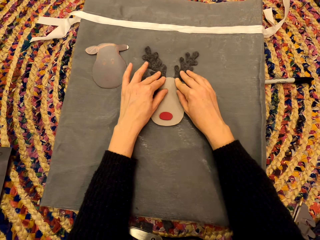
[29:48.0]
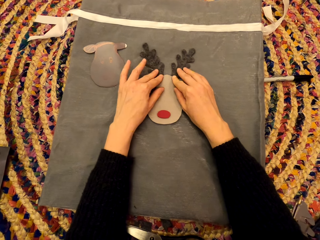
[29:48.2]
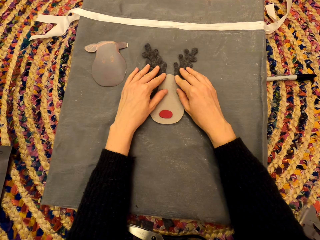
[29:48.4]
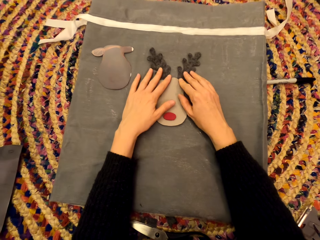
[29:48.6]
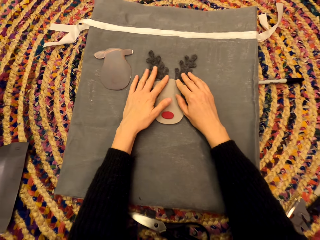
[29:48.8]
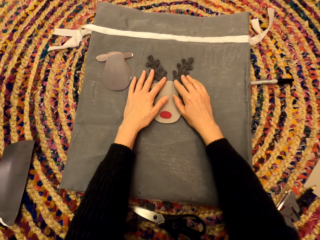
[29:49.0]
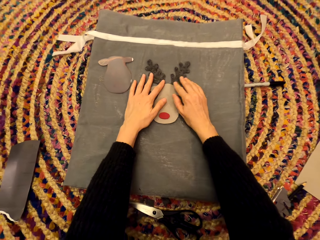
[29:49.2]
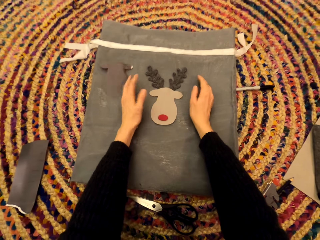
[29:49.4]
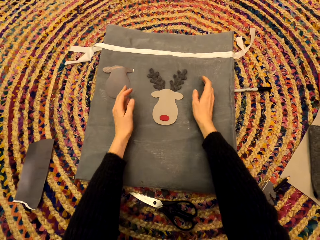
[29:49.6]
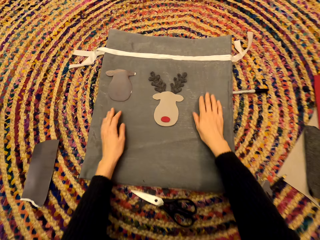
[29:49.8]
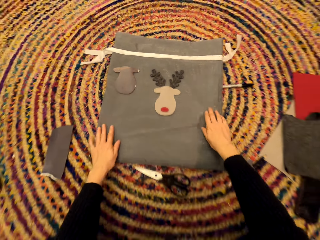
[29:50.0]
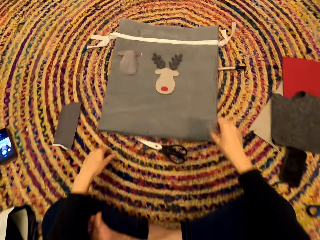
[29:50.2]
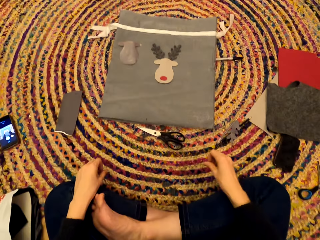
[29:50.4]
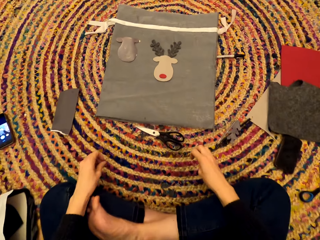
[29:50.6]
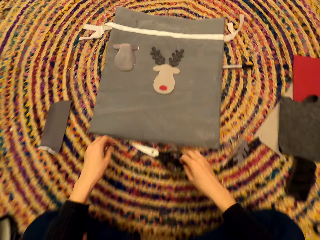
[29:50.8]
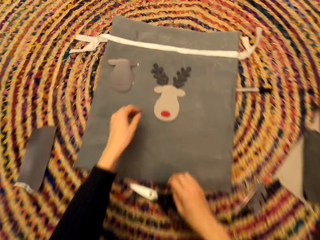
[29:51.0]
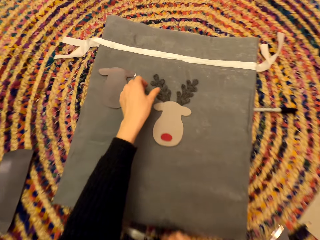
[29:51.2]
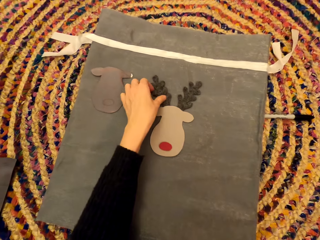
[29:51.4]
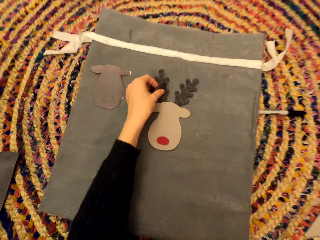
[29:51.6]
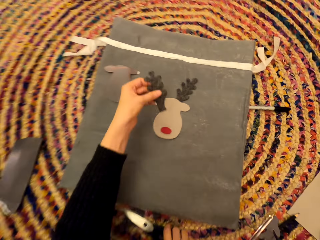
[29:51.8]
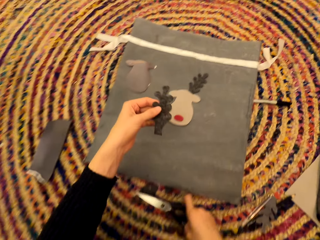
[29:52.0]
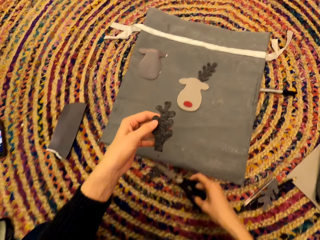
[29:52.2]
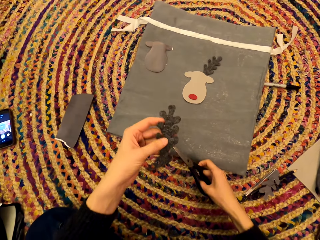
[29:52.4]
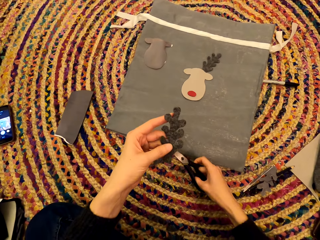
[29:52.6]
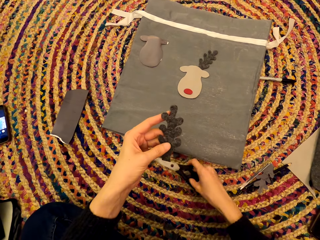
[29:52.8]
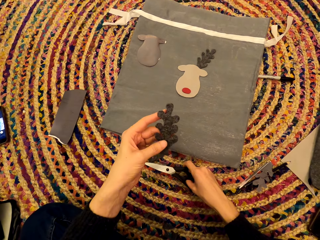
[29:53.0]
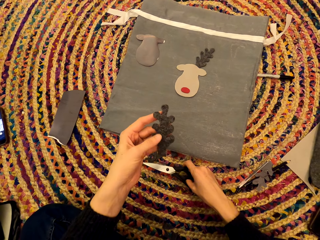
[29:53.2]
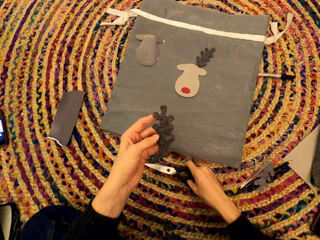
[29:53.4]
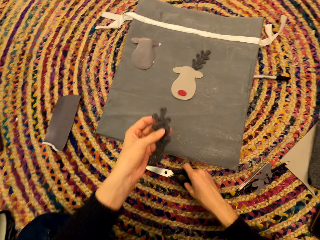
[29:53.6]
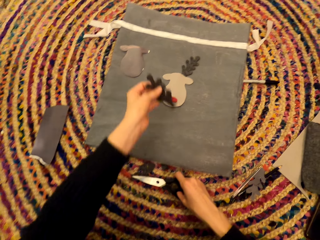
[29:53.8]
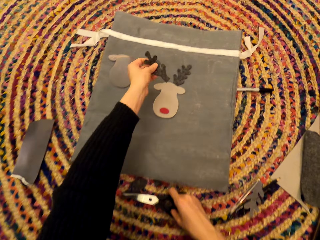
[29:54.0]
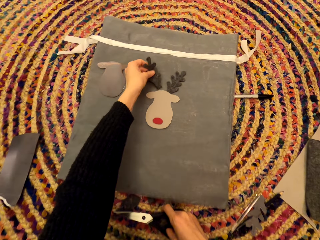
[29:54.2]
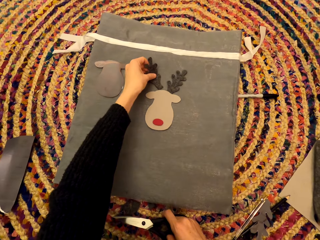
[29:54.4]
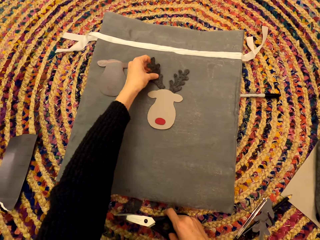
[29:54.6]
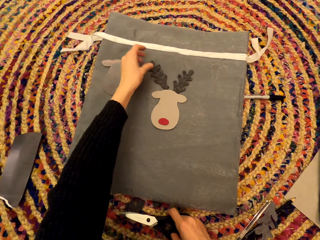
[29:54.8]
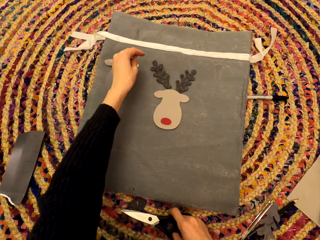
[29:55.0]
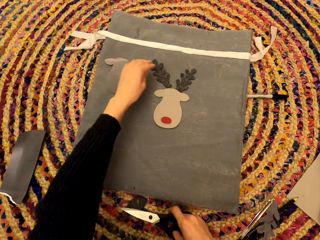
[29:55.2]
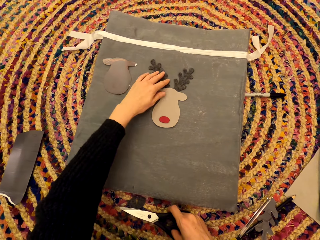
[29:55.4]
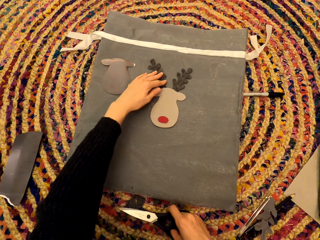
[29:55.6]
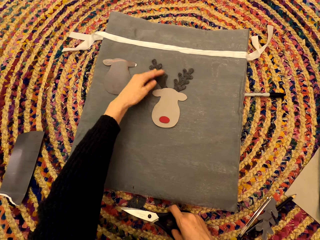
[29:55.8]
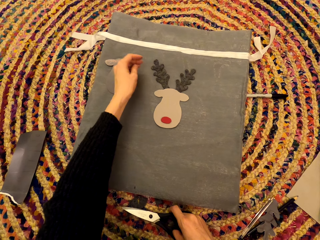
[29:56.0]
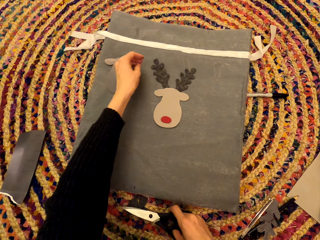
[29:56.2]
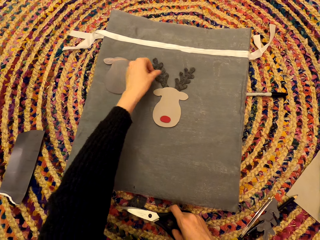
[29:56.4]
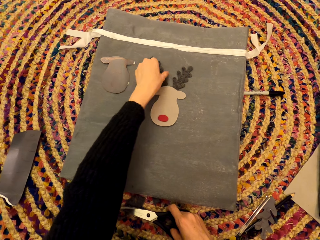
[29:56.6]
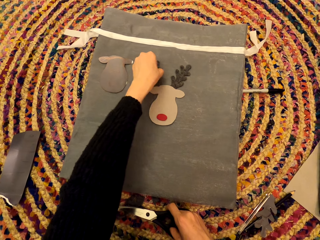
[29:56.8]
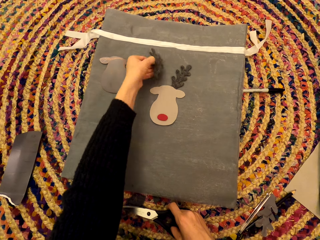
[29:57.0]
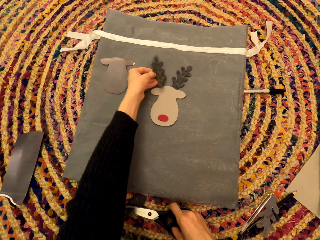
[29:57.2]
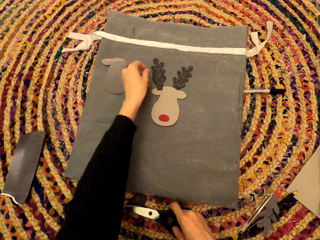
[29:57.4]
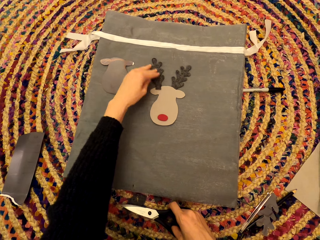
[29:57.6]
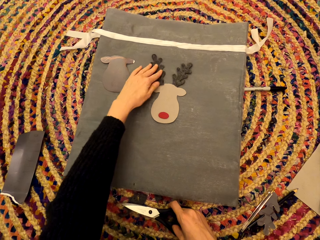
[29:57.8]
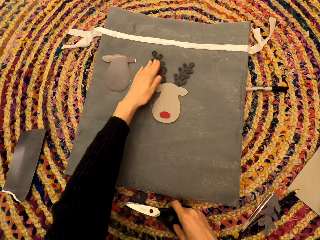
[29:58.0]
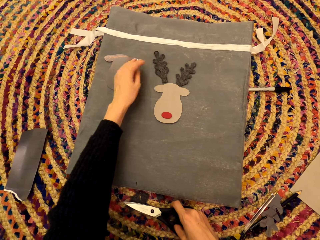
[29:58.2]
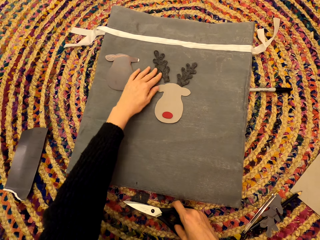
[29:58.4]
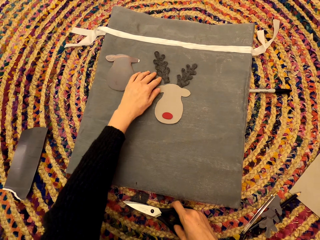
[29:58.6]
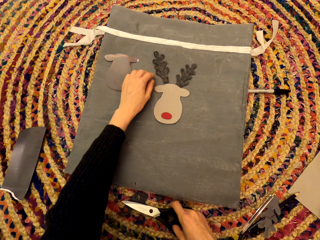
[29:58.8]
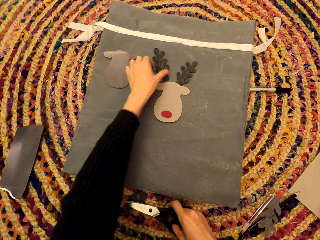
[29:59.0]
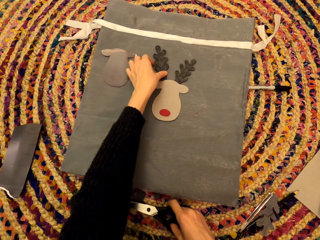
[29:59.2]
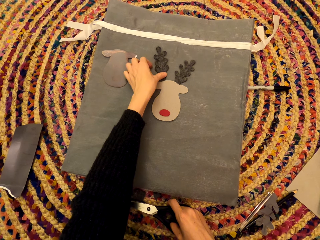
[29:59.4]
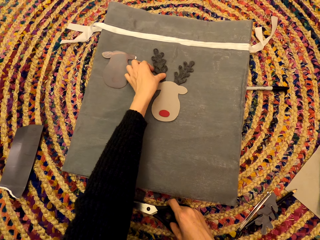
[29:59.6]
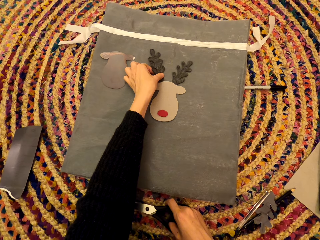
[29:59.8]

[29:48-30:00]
The camera wearer examines the paper art. They move the hands. They pick up the paper art. They pick up the scissors. They drop the paper art. They pick up the paper art. They move the paper art.

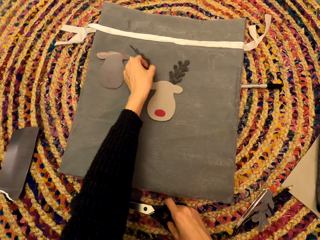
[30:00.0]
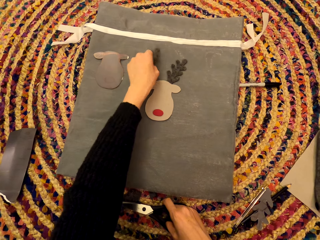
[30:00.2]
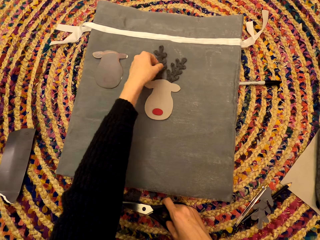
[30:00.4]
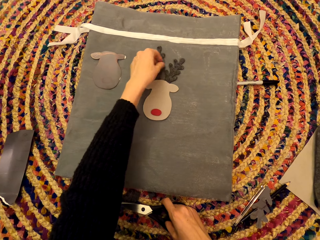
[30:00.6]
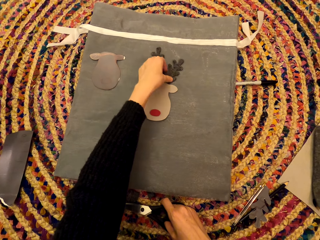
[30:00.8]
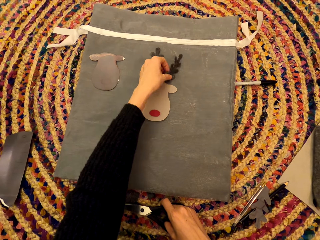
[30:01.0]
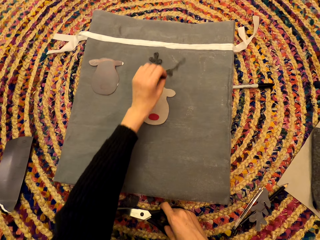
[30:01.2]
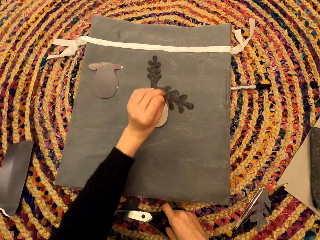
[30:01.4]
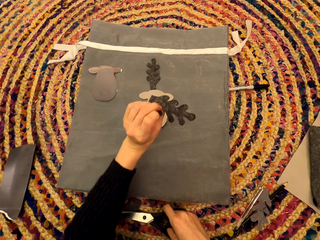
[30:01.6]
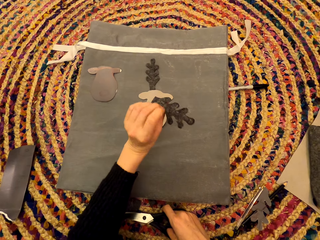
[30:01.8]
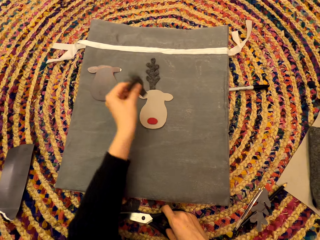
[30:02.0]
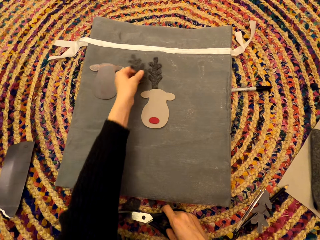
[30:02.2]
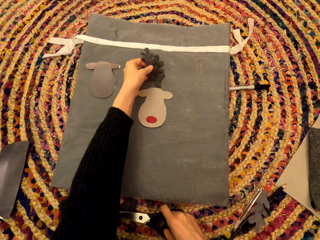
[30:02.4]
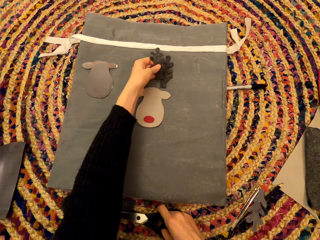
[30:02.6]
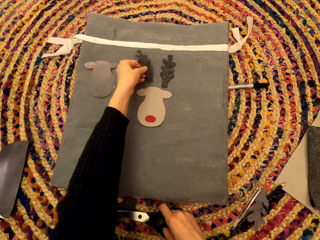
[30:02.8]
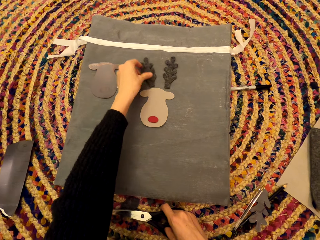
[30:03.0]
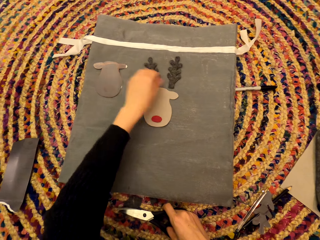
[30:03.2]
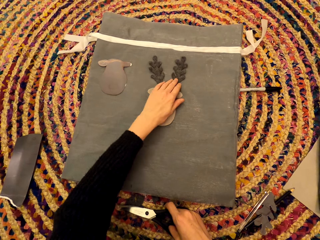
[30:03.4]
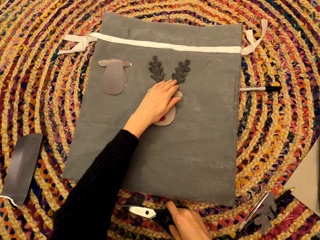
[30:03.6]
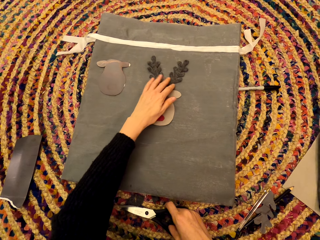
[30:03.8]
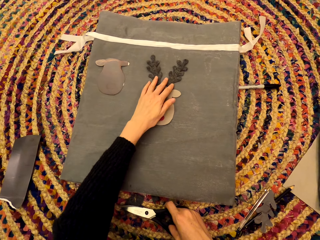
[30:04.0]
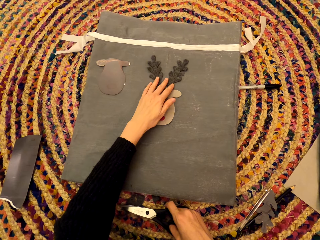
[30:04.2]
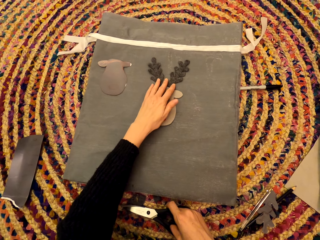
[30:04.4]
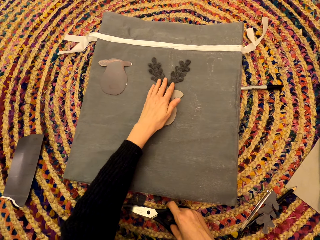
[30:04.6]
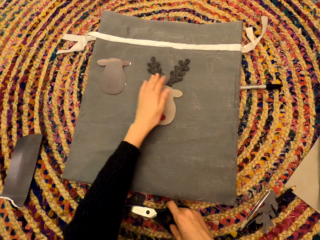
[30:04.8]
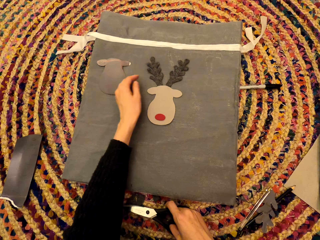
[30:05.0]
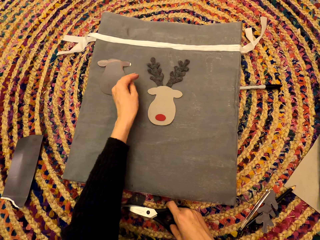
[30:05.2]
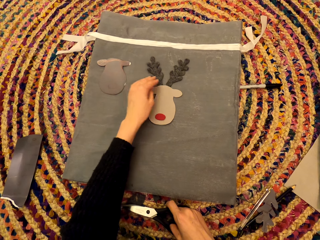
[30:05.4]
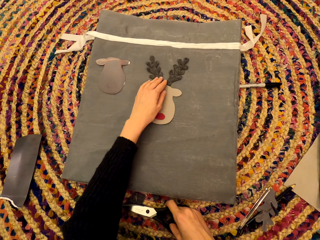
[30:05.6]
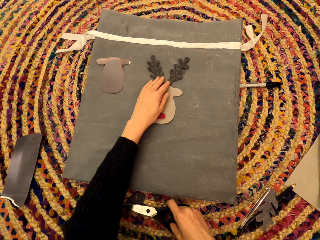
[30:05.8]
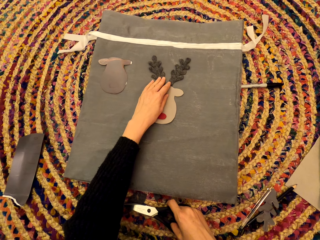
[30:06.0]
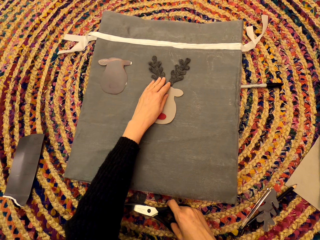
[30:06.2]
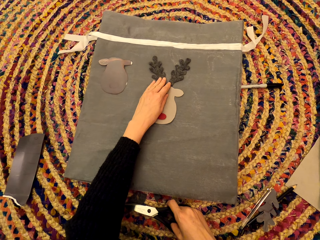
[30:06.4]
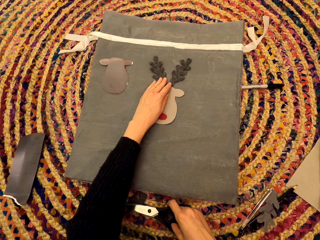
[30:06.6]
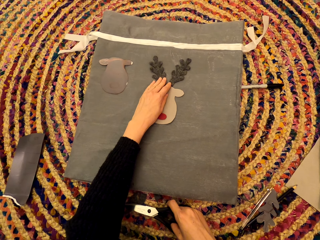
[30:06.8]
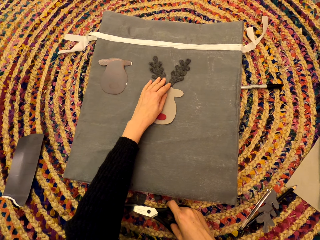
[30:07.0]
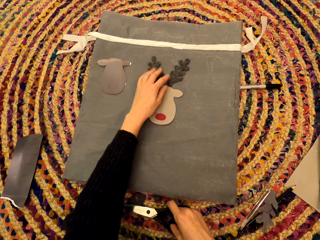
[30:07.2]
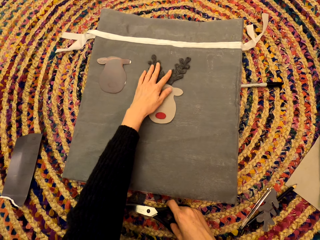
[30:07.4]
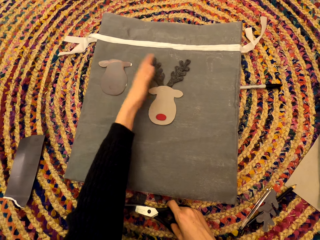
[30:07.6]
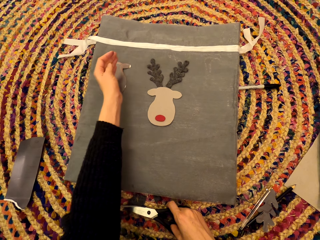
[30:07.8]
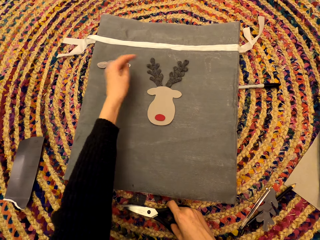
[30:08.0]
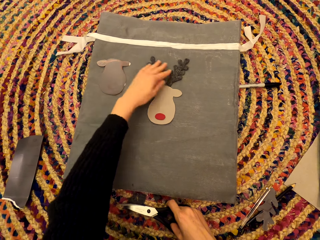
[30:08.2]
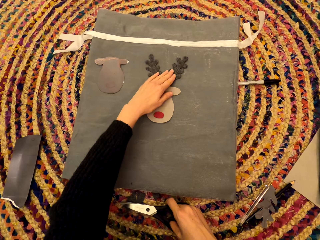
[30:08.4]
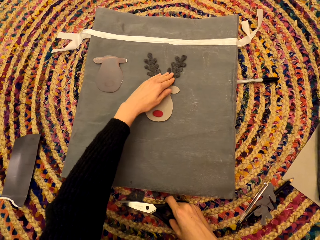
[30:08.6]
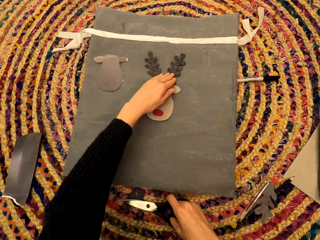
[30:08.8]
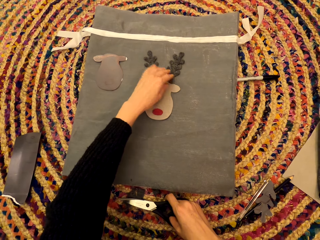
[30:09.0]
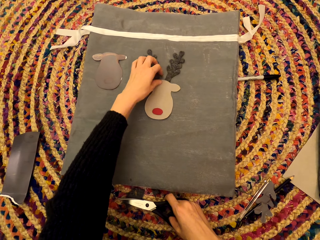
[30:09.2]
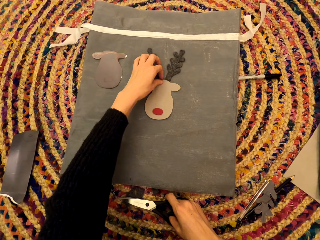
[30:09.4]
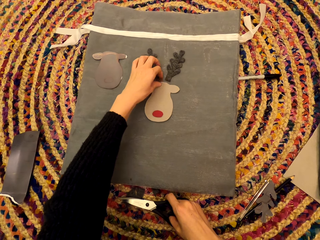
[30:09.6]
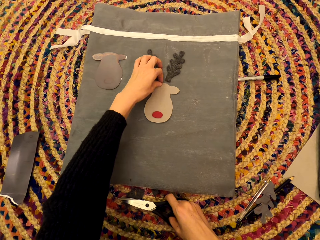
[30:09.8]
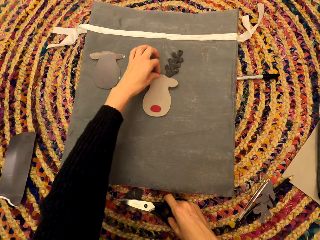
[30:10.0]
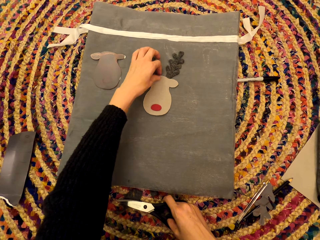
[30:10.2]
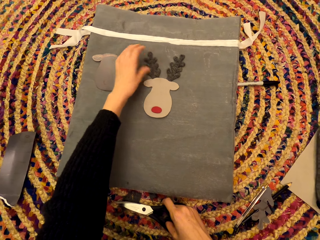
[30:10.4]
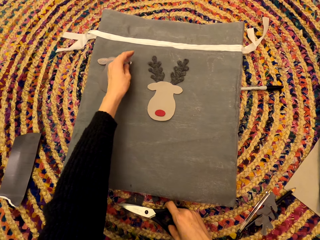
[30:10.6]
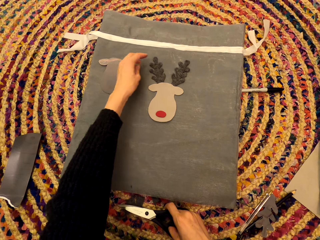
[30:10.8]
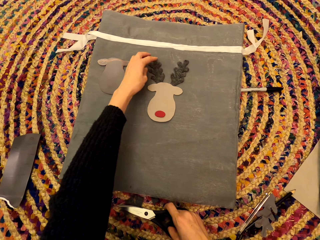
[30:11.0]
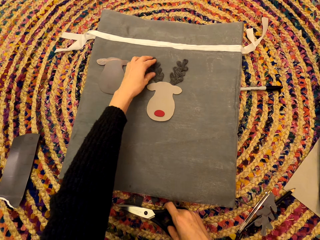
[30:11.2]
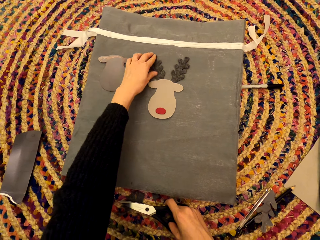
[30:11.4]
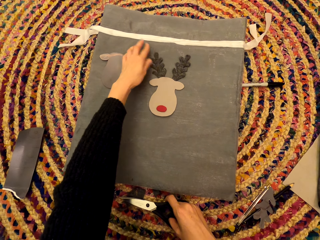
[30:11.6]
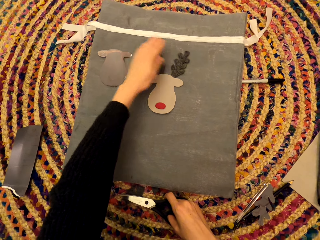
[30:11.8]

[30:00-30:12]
The camera wearer picks up the paper art. They turn the paper art. They pick up the paper art. They examine the paper art. They drop the paper art. They move the paper art. They examine the paper art.
